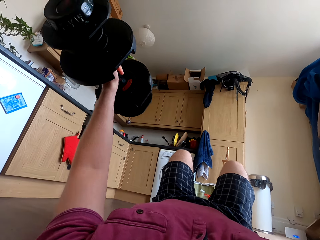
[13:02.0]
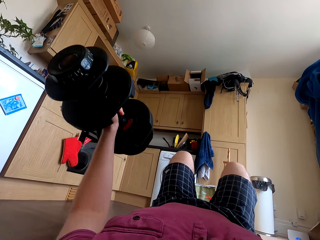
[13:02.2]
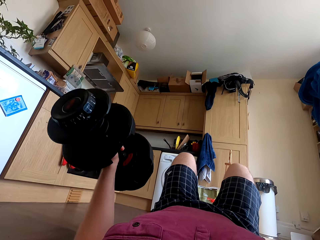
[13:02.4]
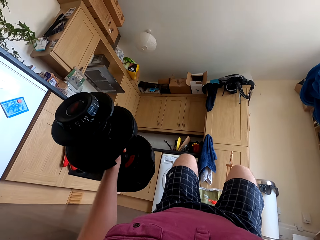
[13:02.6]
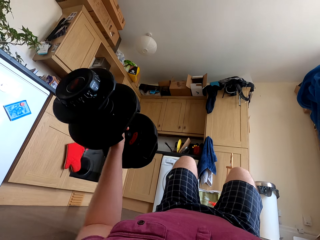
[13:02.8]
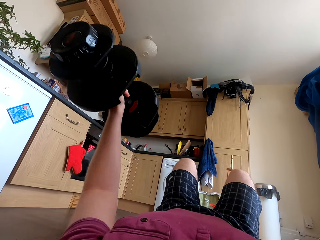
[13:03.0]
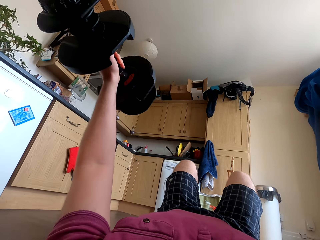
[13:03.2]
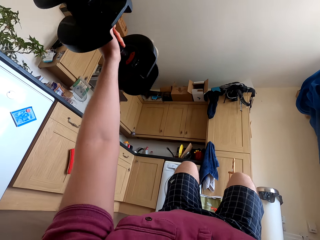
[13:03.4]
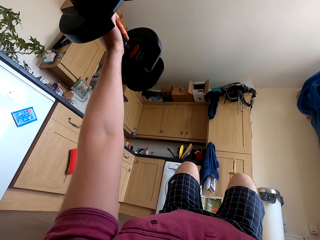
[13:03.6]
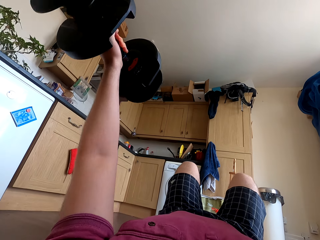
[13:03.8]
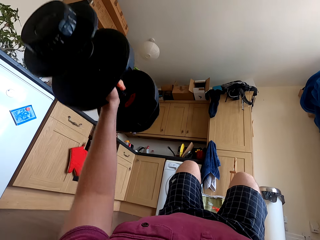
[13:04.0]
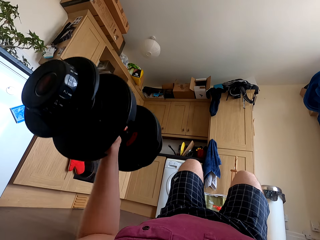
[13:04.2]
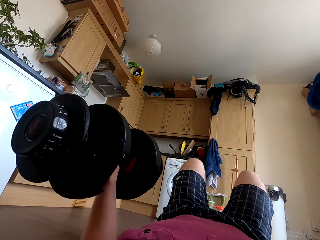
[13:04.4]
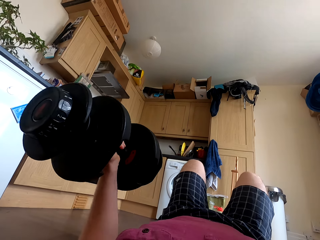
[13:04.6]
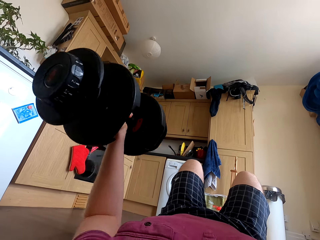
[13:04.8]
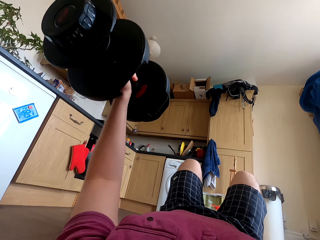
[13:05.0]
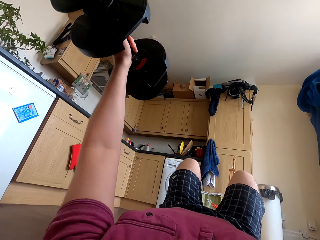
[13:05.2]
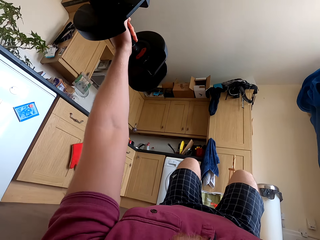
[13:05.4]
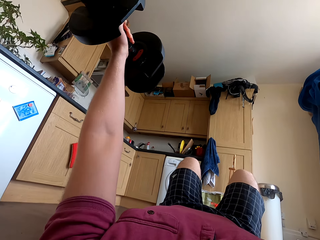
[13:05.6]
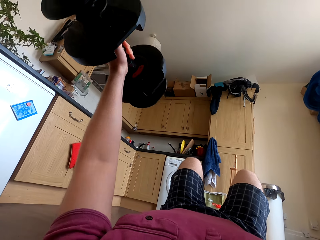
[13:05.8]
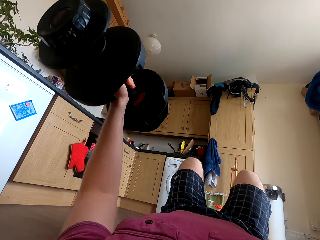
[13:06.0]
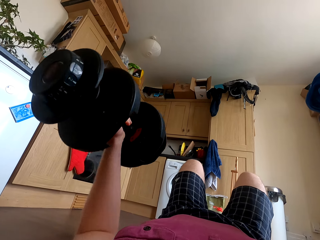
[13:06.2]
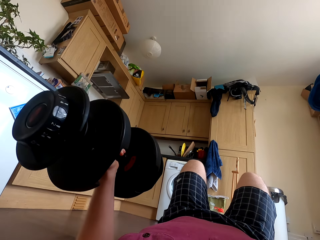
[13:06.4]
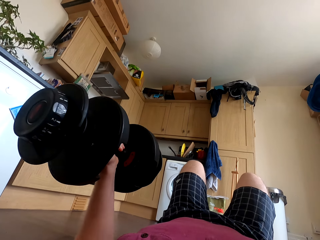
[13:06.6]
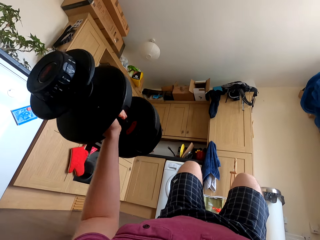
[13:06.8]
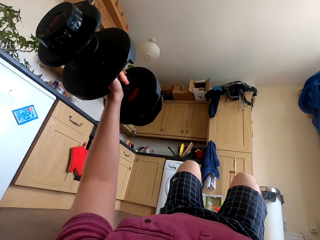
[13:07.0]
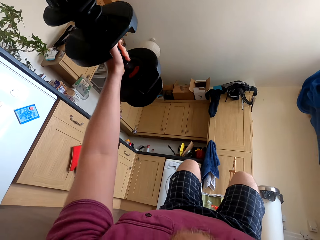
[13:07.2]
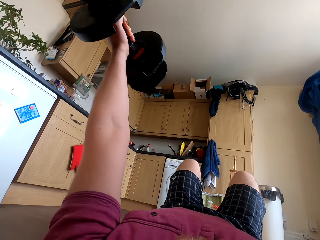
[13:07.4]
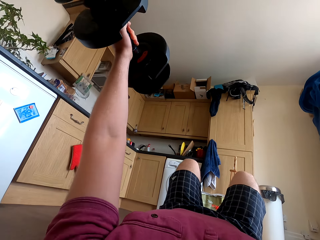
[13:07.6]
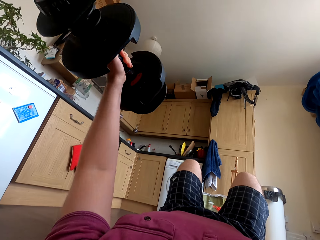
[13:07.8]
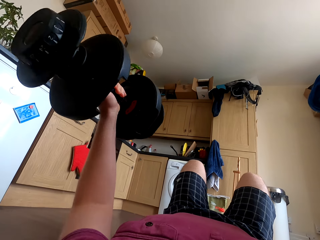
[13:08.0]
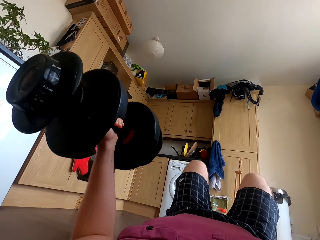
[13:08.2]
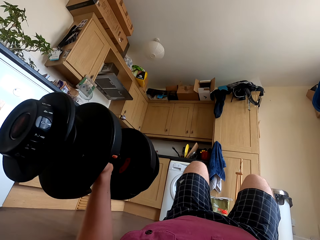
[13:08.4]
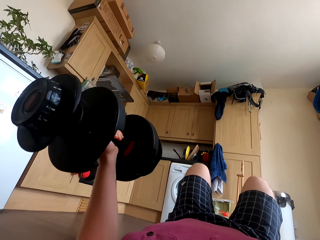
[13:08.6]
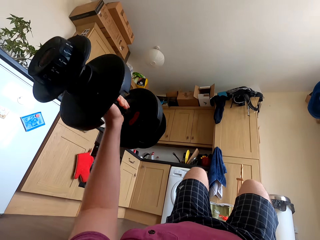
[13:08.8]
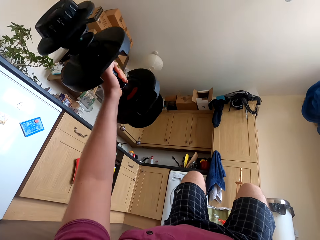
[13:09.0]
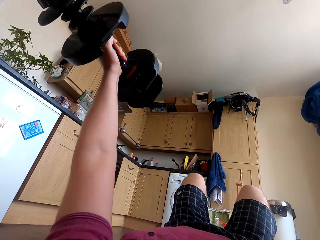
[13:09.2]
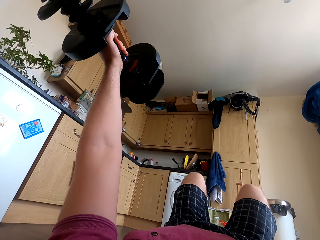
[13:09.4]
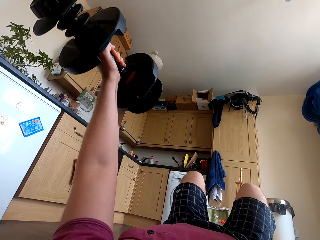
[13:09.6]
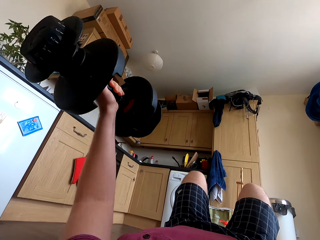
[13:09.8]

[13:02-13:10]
The camera wearer lifts the dumbbell down. They lift the dumbbell up. They lift the dumbbell down.

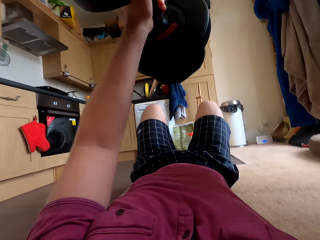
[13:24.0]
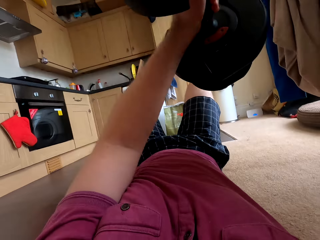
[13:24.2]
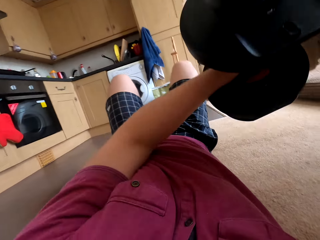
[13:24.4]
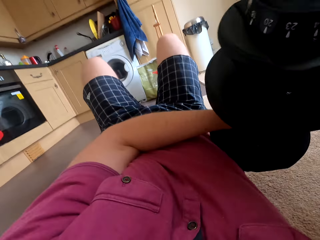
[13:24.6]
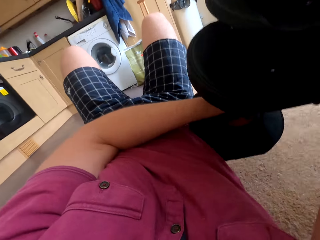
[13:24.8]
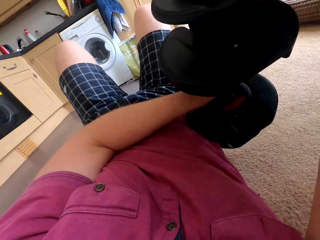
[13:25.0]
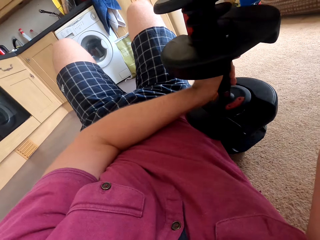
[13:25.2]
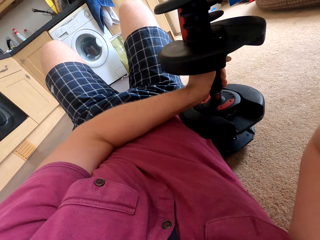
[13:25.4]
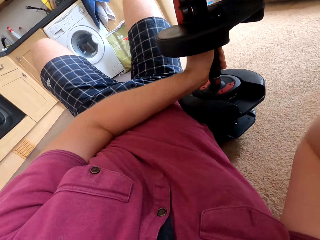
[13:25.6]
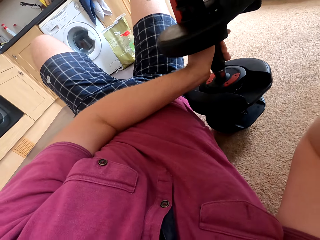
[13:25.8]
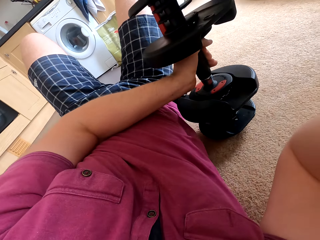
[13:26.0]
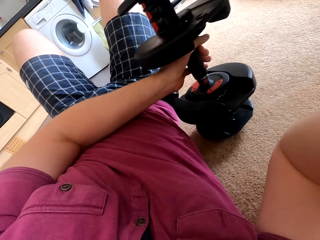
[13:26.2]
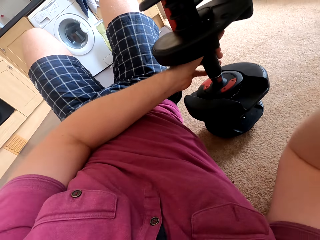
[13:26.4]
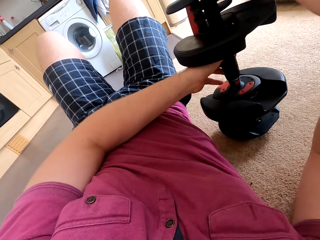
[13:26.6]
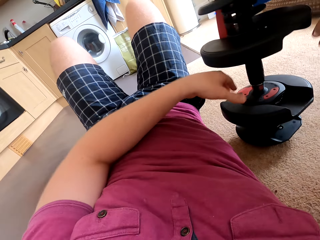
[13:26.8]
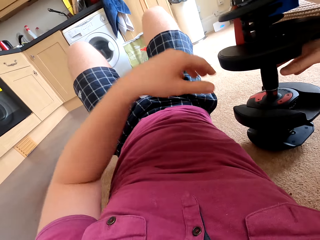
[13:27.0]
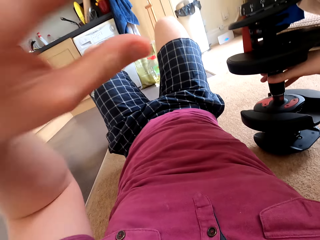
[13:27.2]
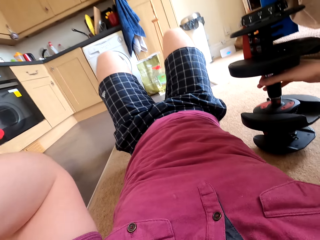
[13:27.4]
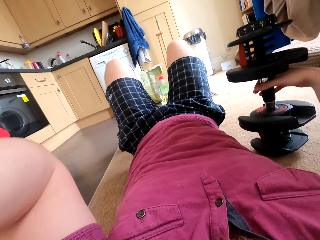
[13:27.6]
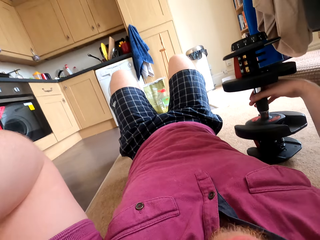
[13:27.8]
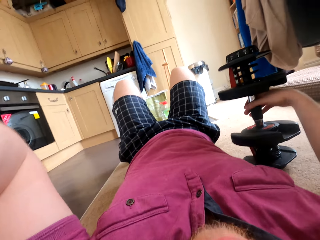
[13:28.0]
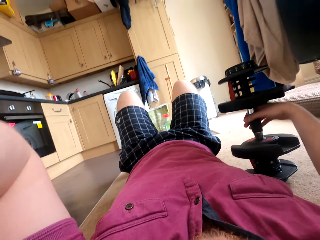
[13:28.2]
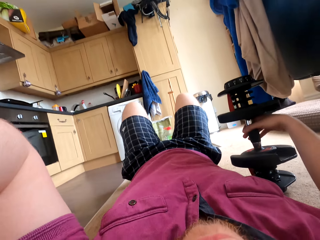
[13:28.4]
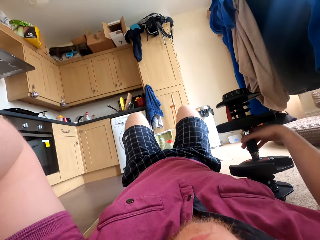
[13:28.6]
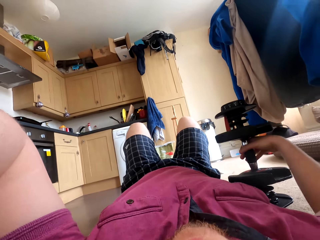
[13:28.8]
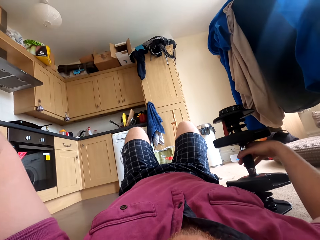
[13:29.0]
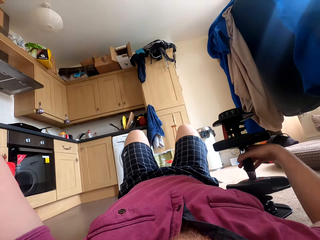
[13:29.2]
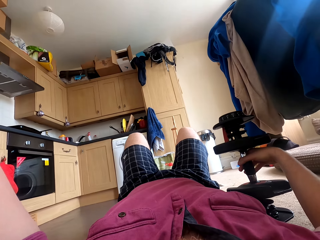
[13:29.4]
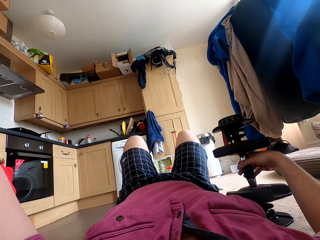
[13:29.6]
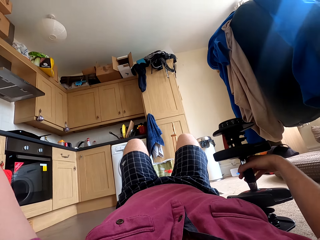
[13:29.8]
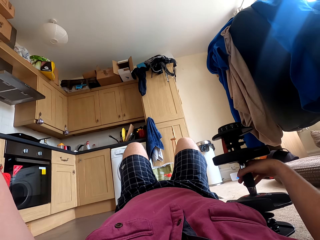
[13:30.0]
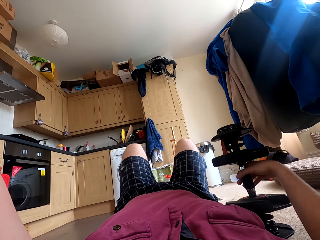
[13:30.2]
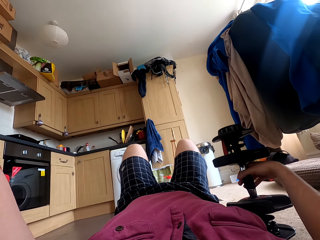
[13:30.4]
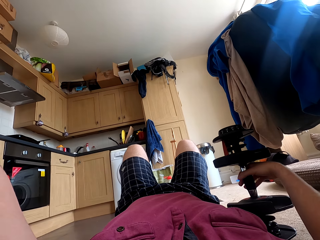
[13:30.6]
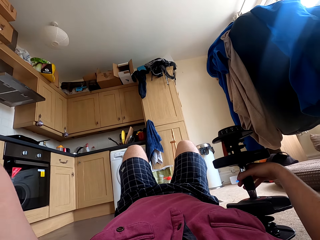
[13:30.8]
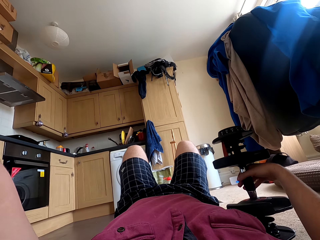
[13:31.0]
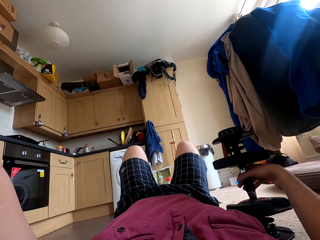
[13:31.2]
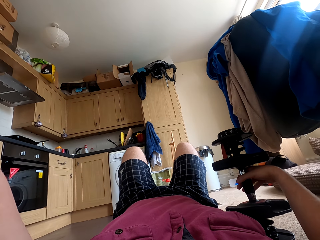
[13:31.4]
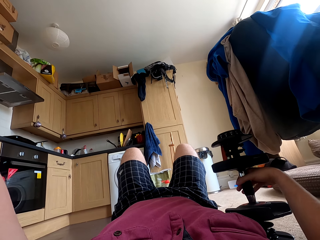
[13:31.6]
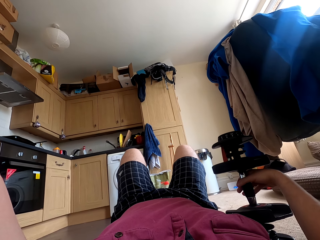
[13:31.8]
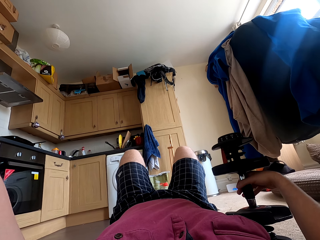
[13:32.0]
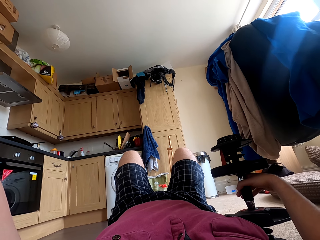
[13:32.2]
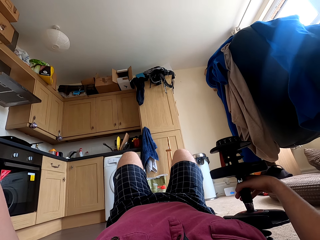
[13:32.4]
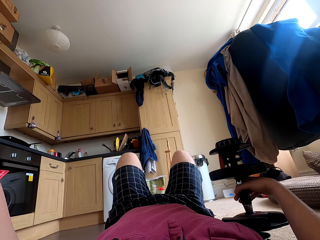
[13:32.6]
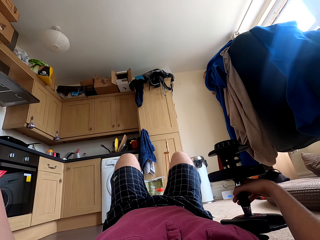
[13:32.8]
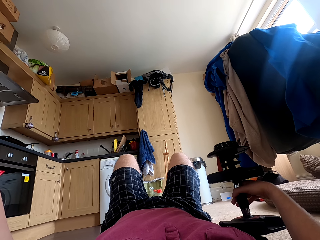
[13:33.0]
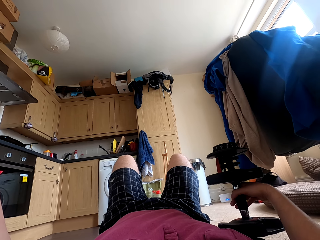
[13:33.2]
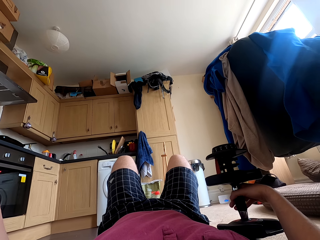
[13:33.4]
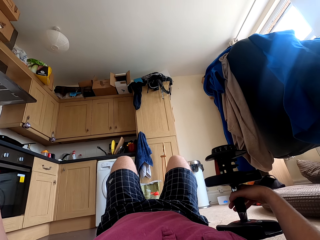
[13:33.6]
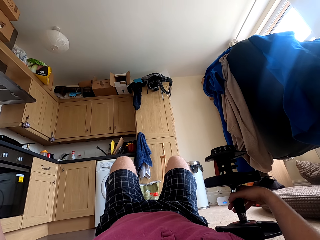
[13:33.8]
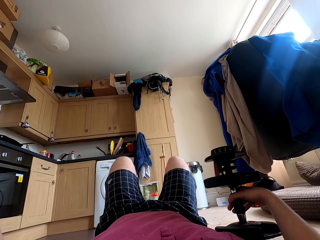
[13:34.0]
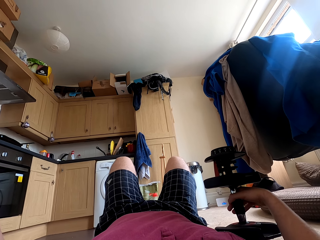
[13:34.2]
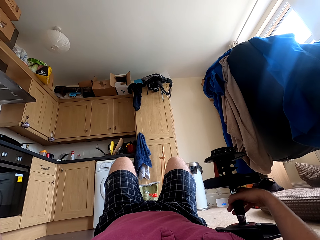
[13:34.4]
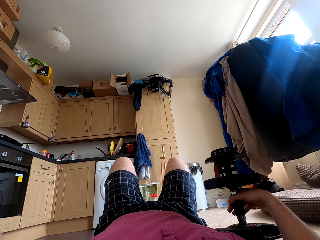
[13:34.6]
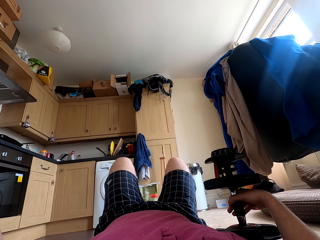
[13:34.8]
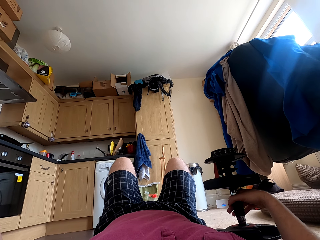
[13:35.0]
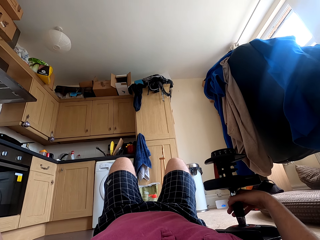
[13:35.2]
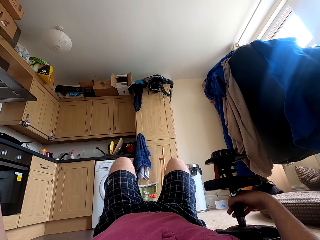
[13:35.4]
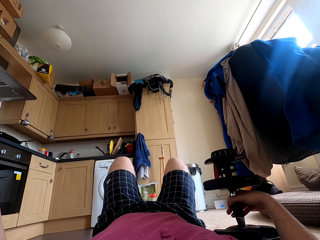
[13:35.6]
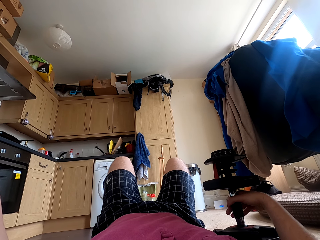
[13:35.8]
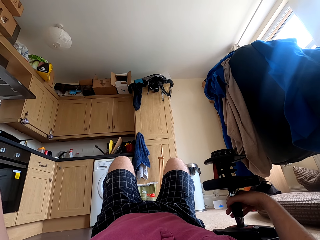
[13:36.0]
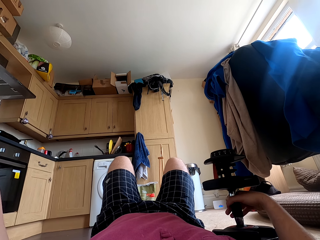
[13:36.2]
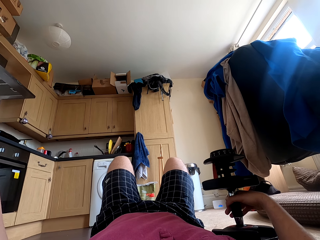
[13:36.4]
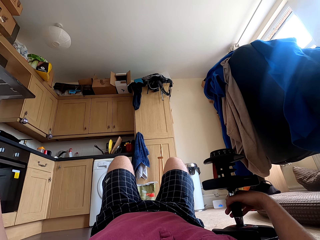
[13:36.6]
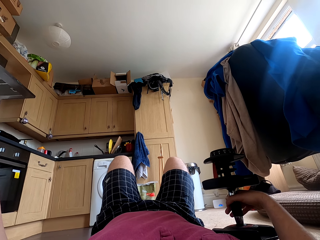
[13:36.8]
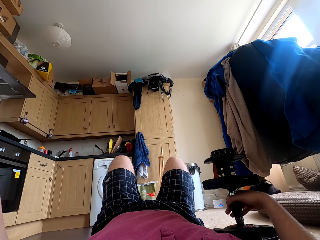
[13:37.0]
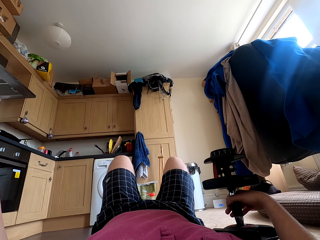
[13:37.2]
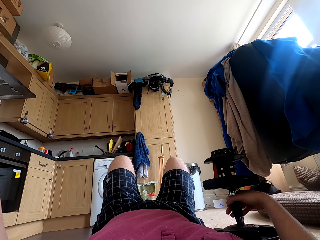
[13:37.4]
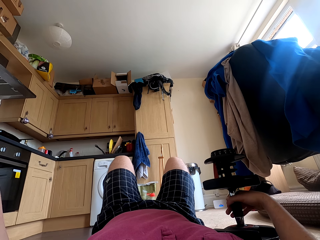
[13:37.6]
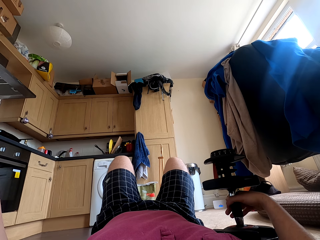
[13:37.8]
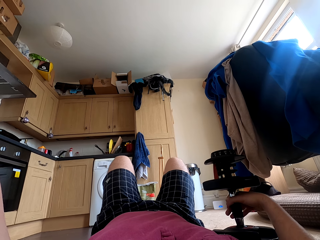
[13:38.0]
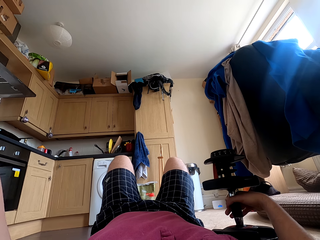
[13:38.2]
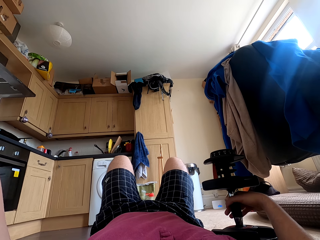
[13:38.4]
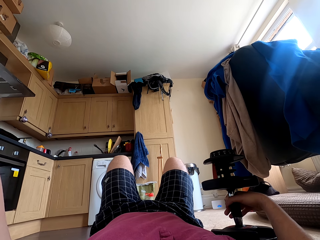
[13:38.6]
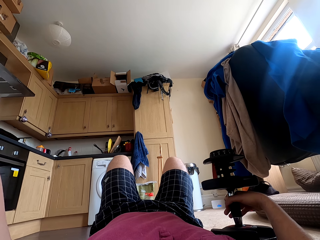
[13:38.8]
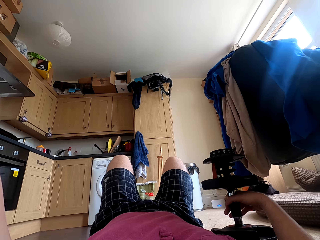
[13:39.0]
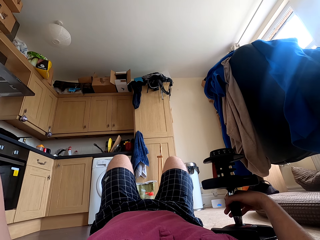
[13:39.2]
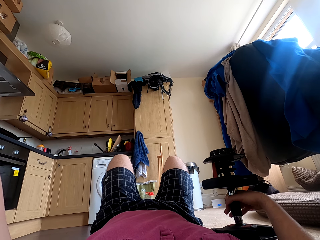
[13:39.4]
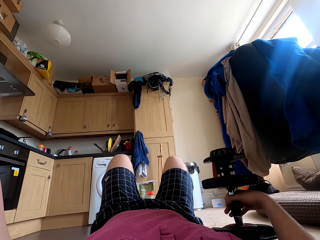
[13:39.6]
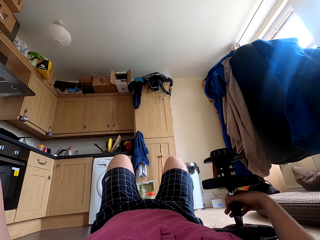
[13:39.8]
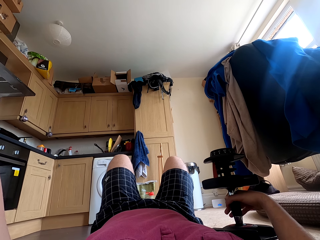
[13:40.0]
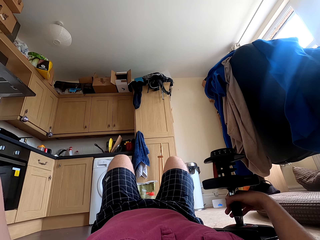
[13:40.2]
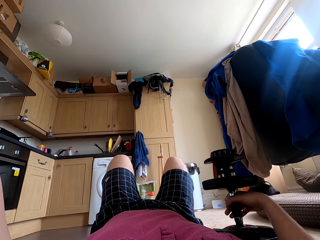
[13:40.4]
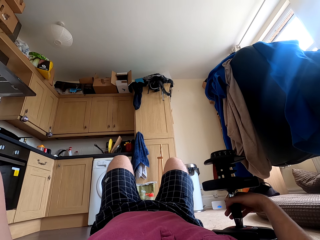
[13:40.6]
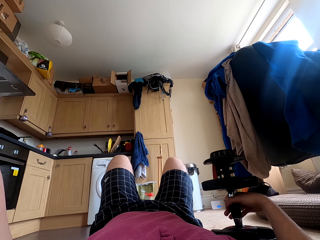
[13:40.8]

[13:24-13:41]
The camera wearer puts the dumbbell down on top of the carpet. They touch the dumbbell and stare at the cupboard.
